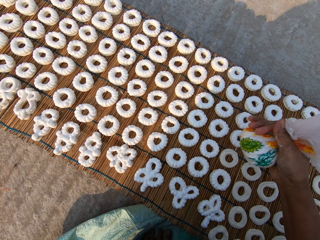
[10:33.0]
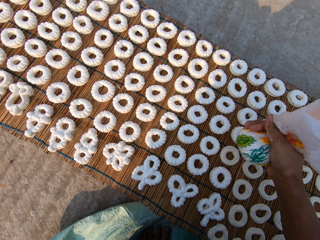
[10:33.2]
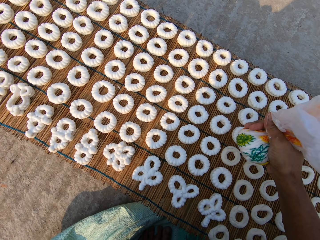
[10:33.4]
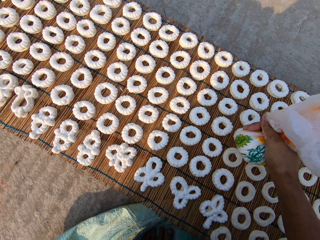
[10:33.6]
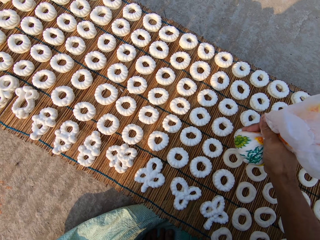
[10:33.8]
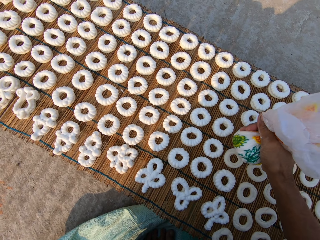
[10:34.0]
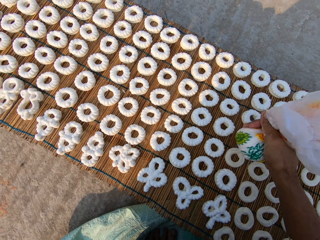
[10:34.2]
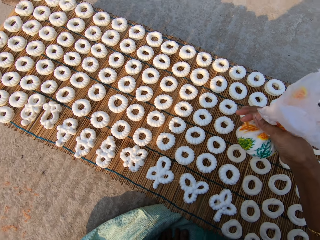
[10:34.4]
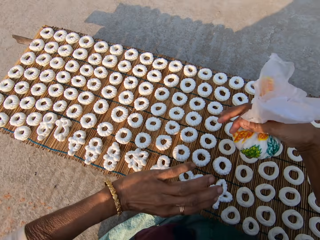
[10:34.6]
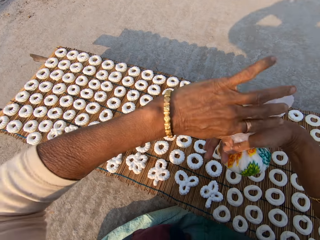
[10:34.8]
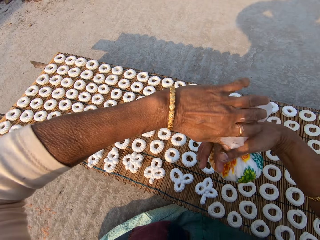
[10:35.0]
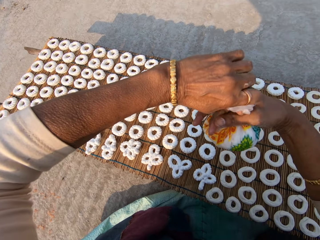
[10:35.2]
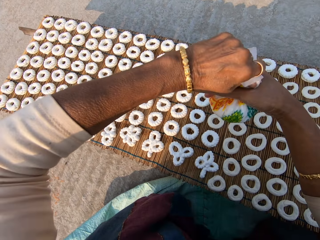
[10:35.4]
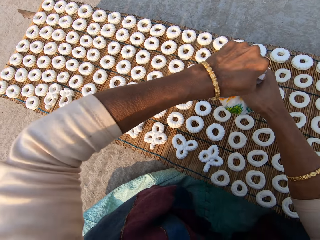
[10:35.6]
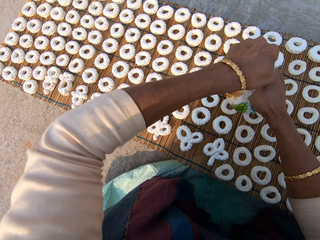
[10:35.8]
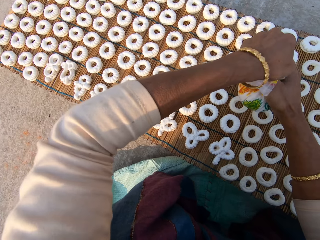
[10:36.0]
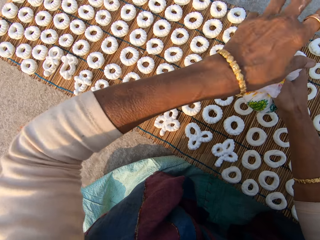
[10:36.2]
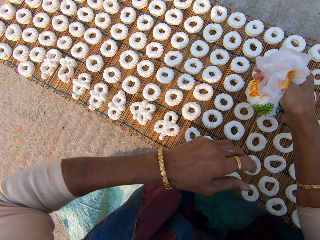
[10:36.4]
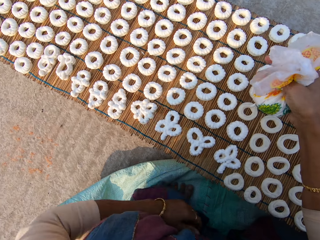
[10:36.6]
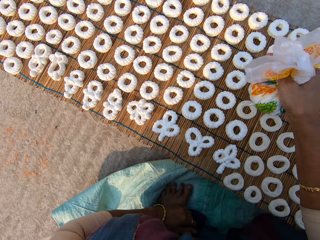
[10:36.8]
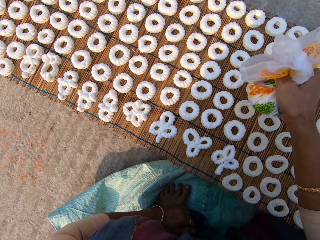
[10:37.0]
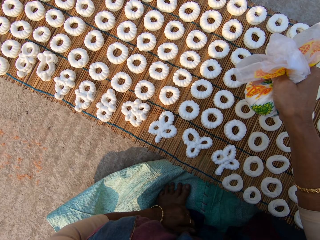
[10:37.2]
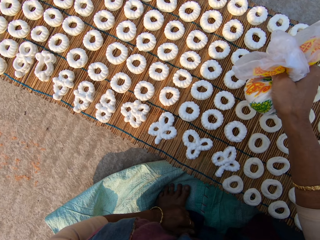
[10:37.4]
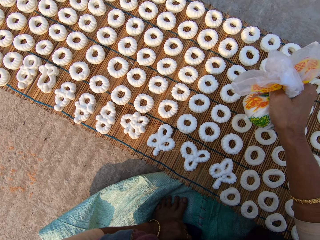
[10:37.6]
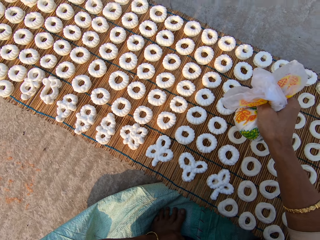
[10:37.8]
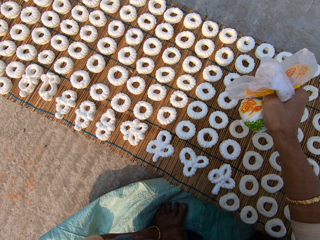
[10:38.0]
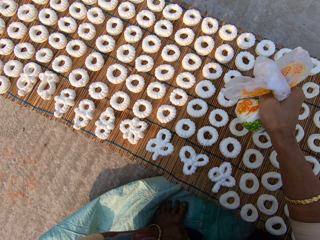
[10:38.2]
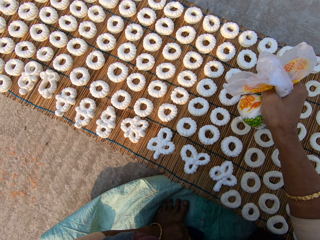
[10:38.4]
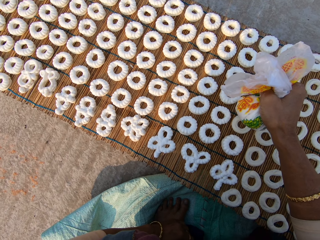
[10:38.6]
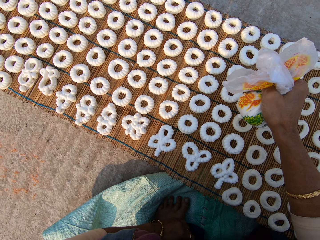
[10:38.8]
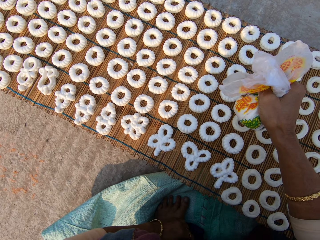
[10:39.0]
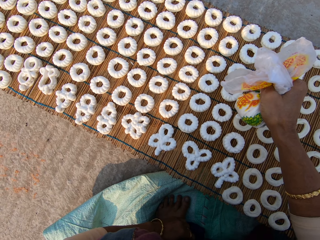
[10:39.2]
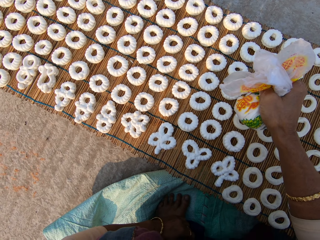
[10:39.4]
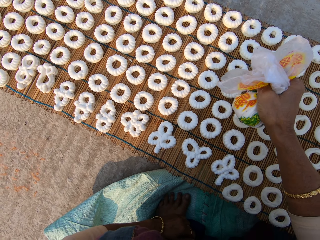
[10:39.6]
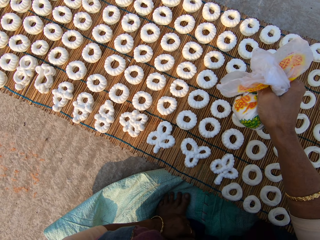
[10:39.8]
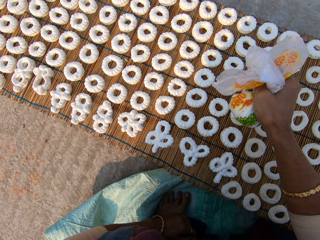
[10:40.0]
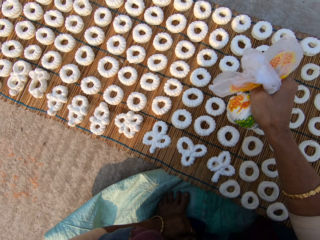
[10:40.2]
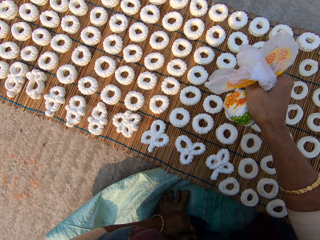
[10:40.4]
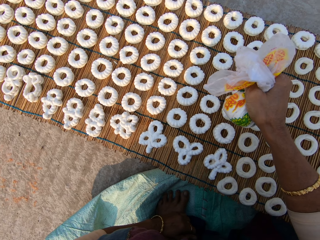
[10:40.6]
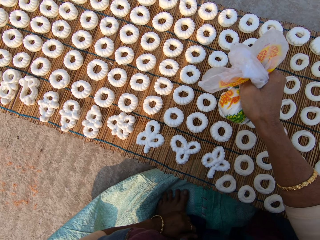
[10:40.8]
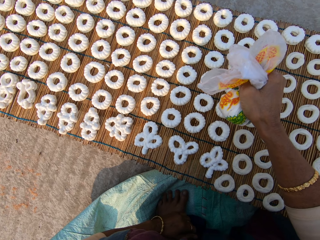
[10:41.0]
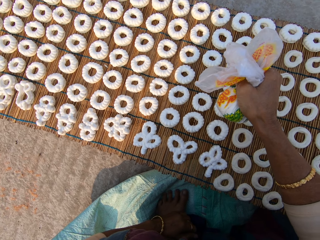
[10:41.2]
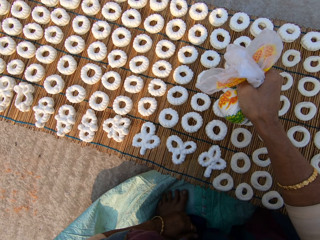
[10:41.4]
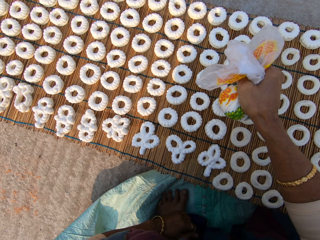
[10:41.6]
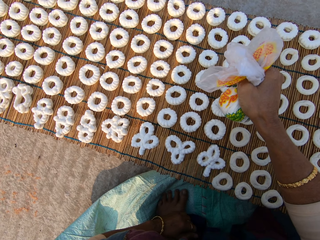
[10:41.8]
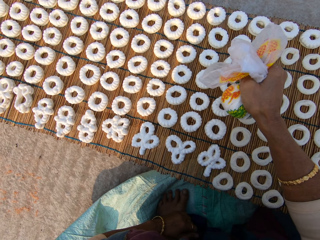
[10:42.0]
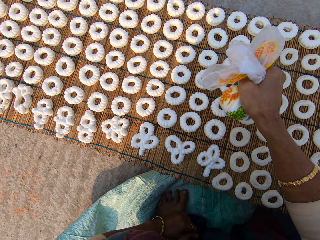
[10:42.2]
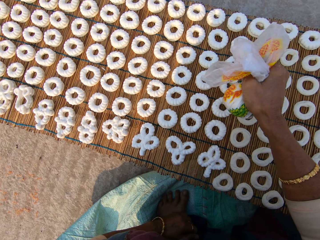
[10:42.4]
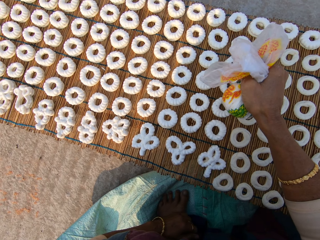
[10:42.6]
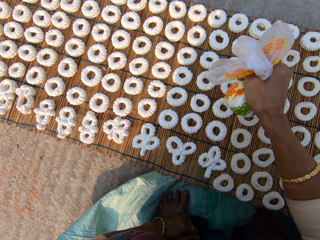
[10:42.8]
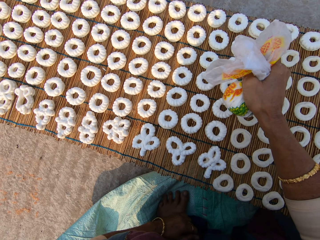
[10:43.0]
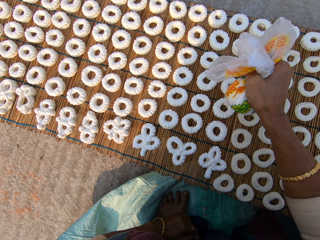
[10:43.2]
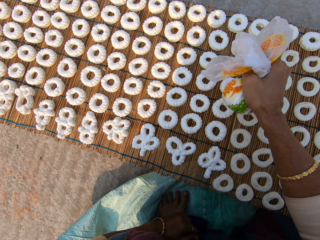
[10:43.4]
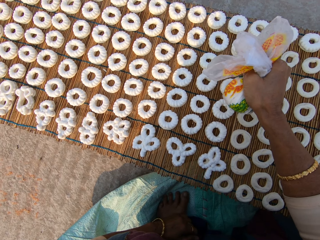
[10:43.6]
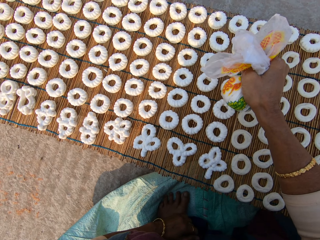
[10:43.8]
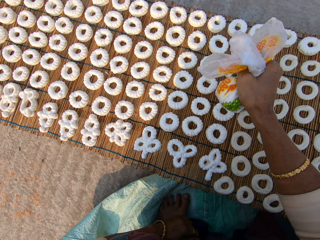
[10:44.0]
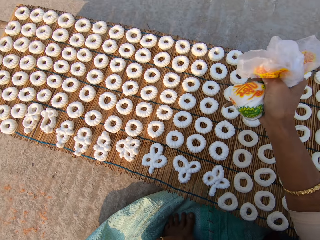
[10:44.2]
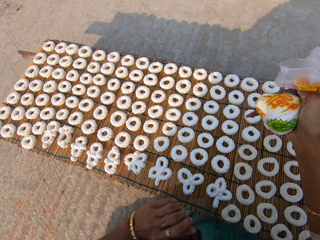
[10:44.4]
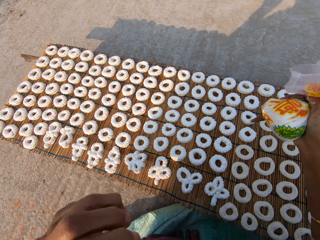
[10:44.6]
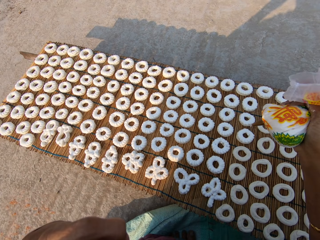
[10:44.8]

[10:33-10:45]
The camera wearer applies flour paste from the plastic bag on a dough on the mat. They tighten the plastic bag. They apply flour paste from the plastic bag on the dough on the mat.

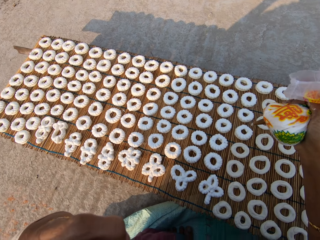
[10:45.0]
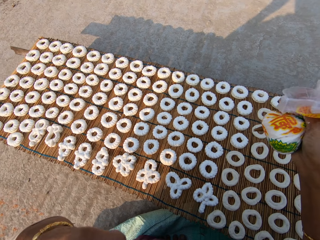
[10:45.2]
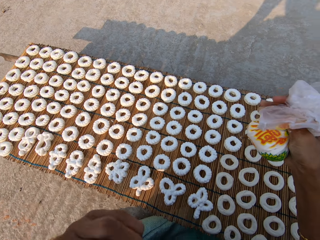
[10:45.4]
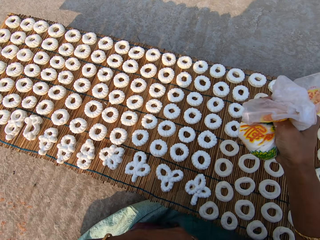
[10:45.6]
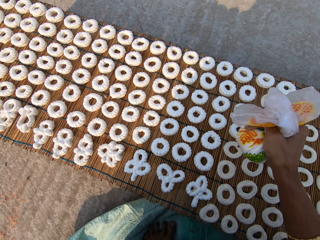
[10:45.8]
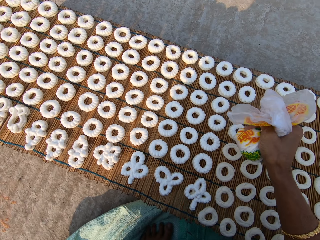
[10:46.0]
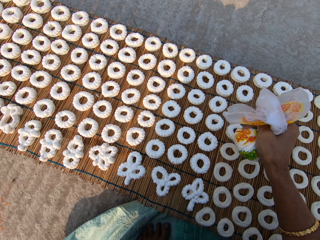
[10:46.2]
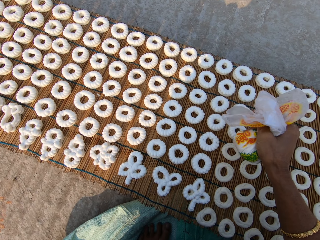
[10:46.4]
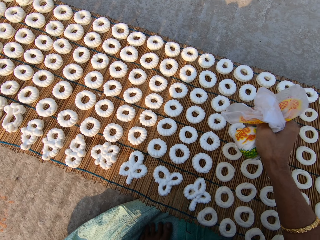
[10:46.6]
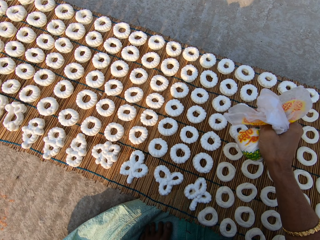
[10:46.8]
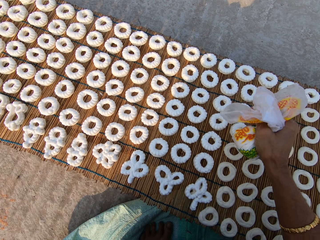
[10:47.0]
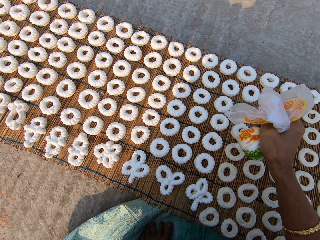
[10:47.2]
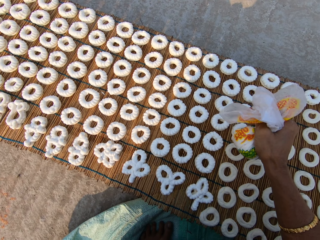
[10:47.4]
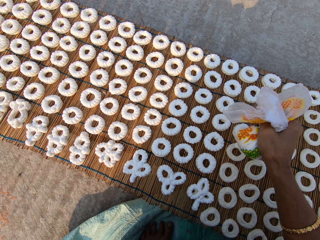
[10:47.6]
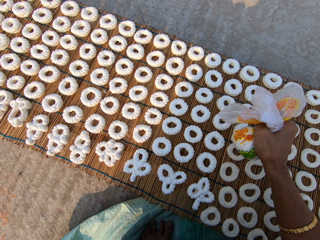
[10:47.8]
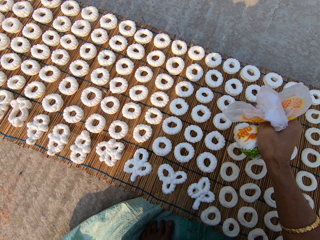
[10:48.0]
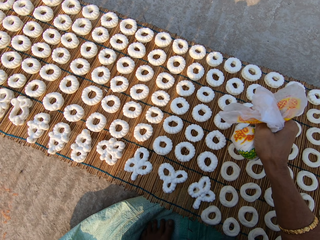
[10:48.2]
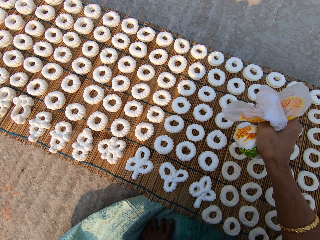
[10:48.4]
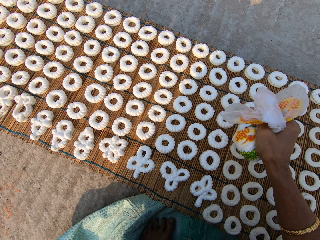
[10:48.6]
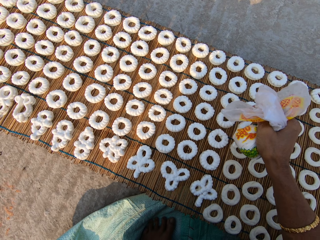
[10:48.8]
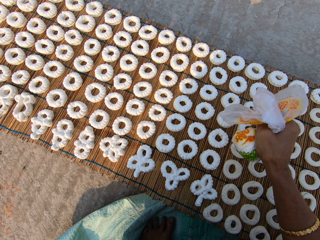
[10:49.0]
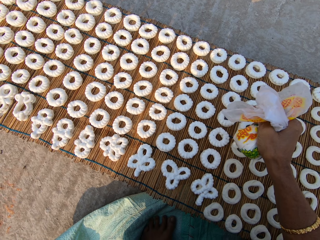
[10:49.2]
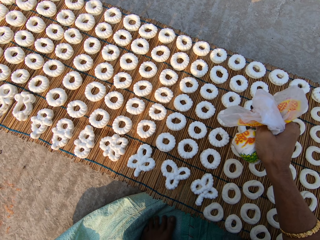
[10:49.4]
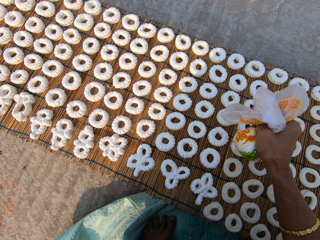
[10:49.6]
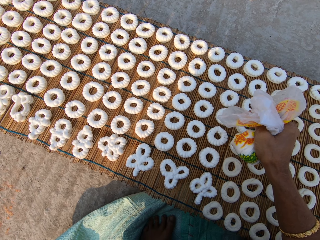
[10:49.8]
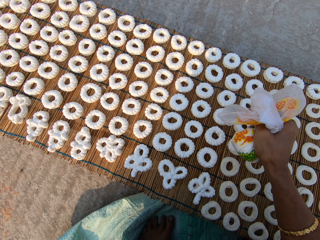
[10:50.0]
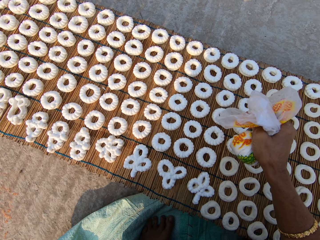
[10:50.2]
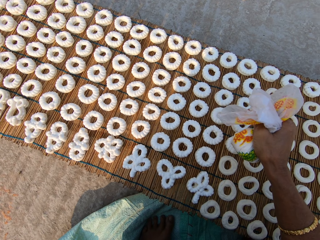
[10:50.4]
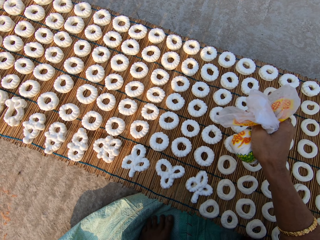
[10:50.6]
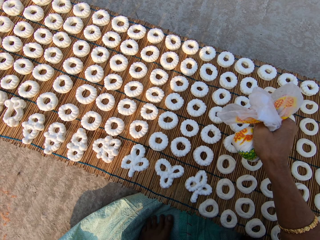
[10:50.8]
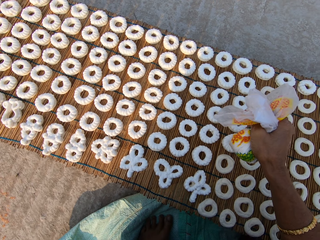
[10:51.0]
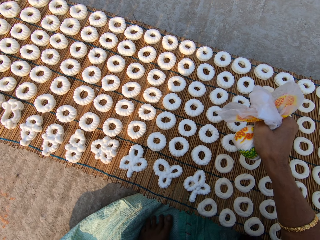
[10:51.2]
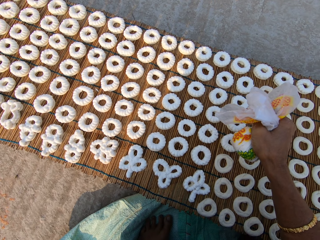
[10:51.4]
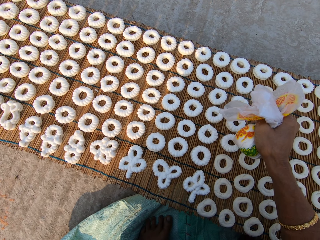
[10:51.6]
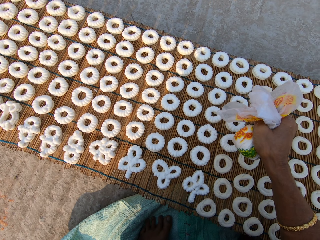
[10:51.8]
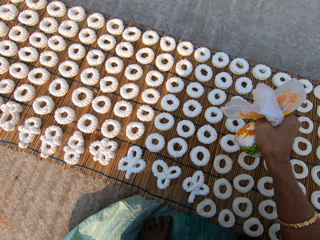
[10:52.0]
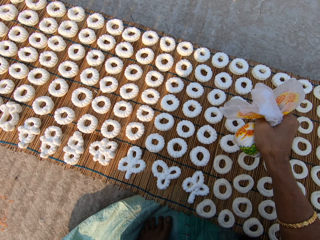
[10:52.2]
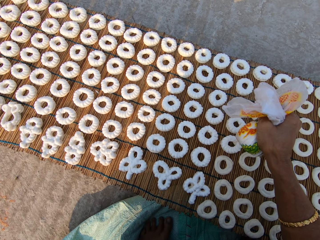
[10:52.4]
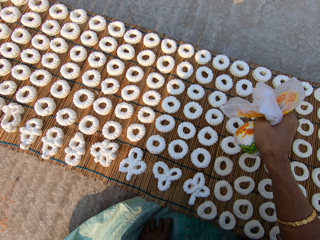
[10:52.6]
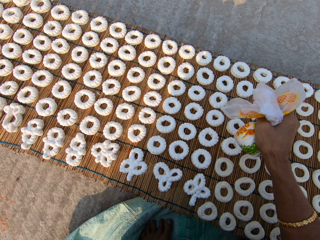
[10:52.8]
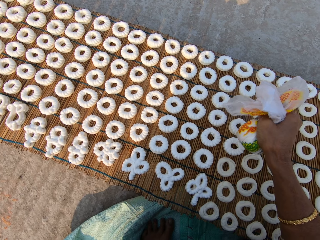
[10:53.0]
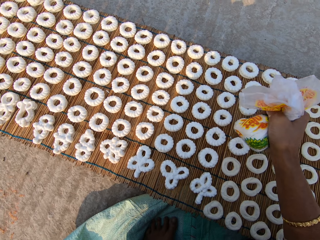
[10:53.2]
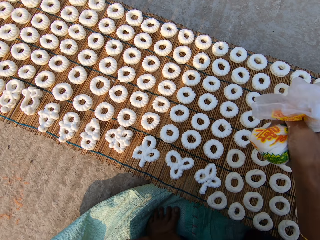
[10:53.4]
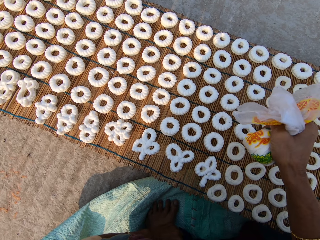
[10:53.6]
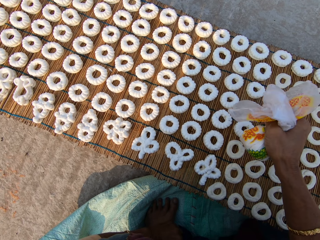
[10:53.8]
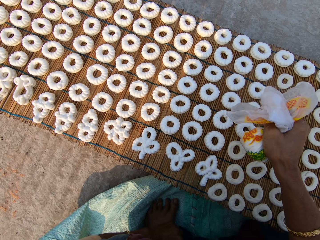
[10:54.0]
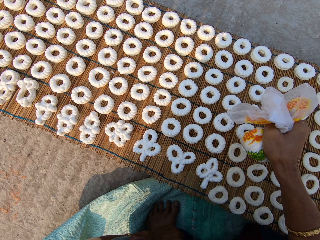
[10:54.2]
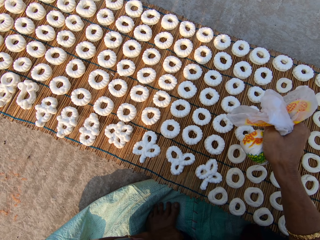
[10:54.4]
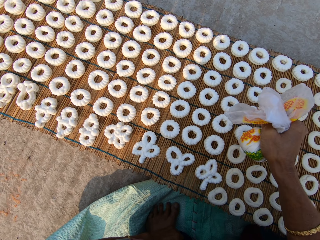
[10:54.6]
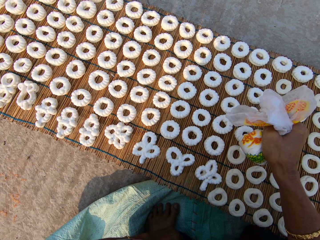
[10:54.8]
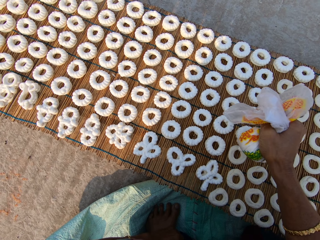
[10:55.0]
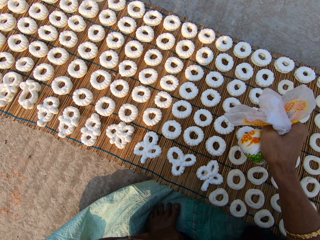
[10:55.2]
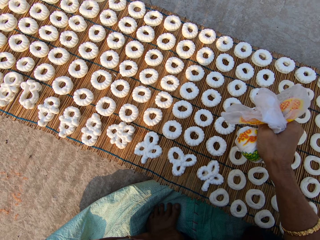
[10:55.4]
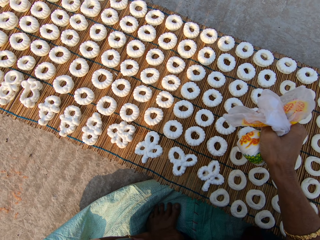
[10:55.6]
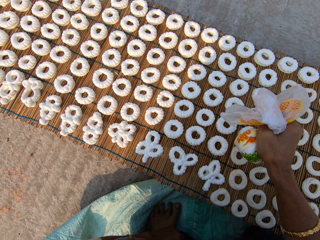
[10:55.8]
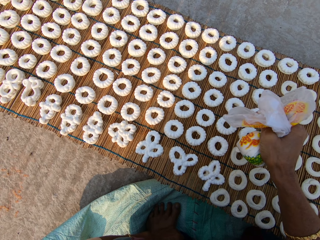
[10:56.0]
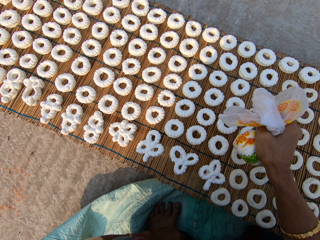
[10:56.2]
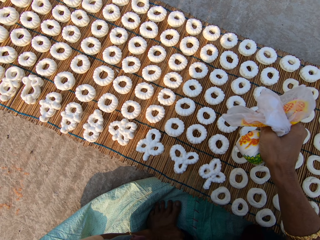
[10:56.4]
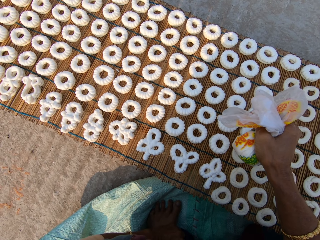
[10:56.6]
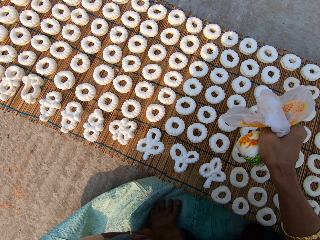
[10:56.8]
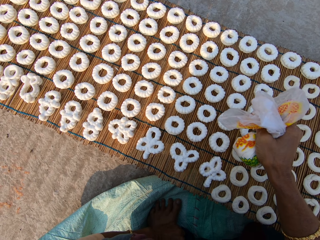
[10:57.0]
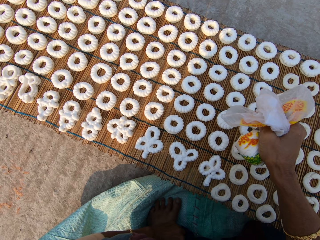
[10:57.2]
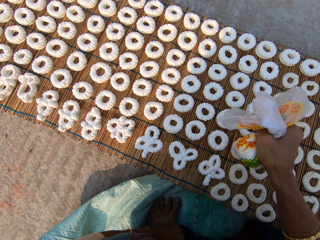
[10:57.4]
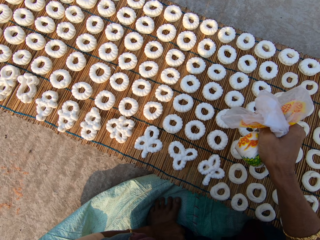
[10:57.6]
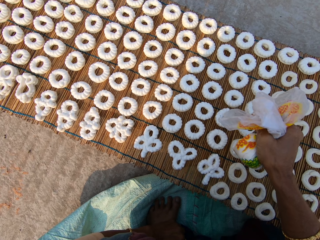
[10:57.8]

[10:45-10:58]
The camera wearer applies flour paste from the plastic bag on another dough on the mat.
